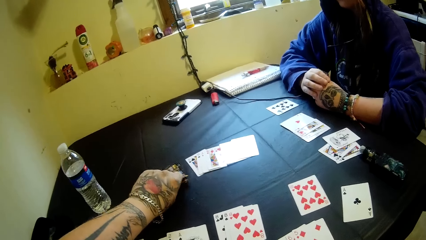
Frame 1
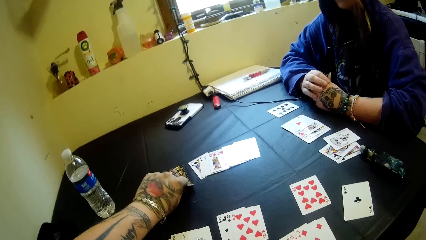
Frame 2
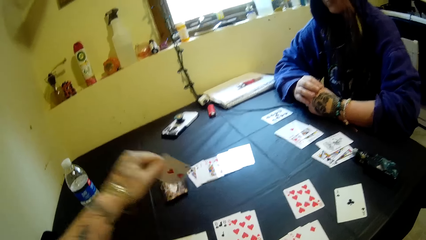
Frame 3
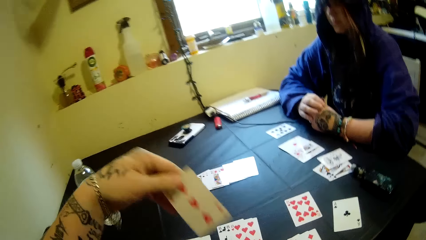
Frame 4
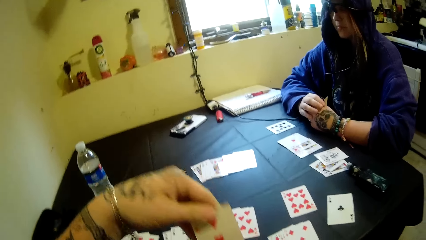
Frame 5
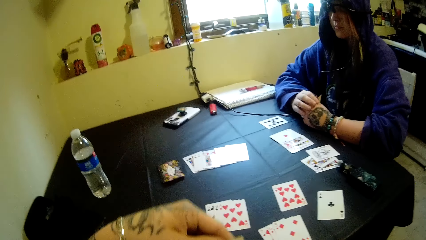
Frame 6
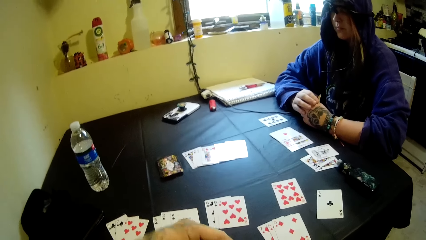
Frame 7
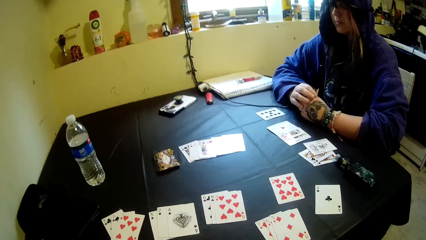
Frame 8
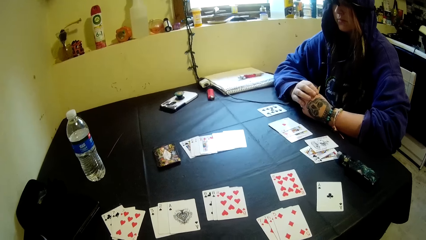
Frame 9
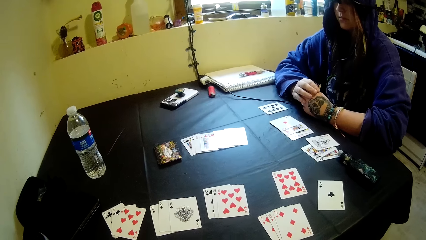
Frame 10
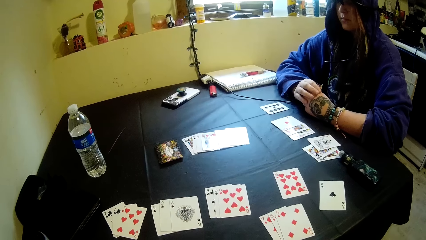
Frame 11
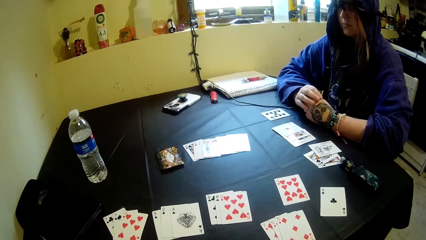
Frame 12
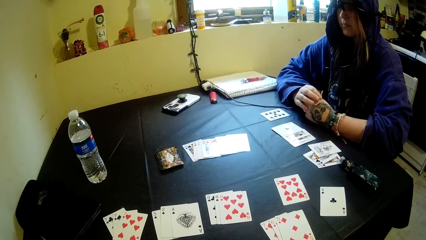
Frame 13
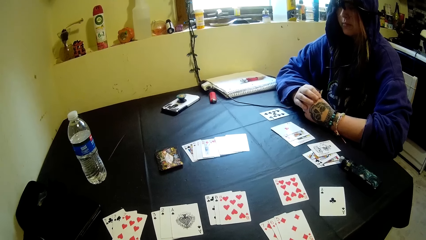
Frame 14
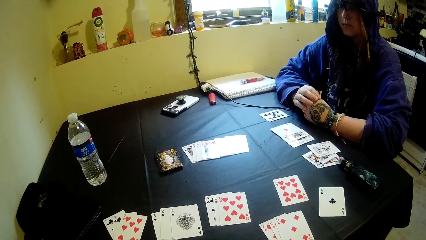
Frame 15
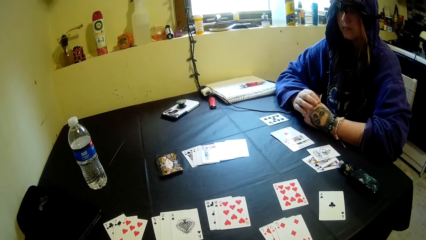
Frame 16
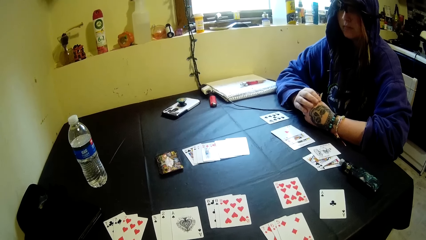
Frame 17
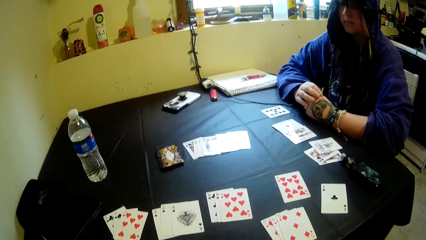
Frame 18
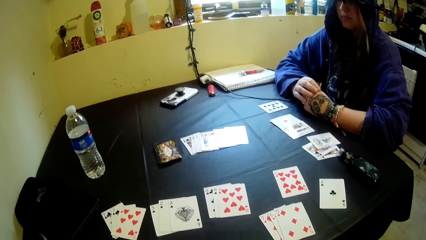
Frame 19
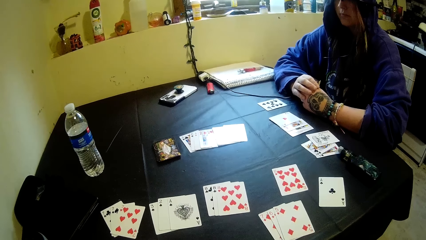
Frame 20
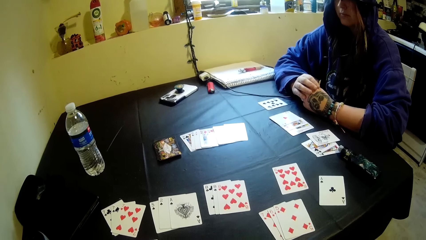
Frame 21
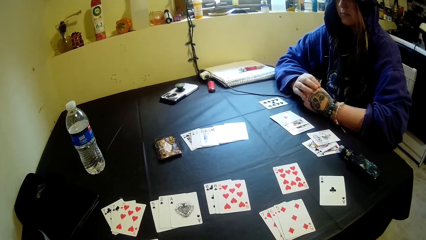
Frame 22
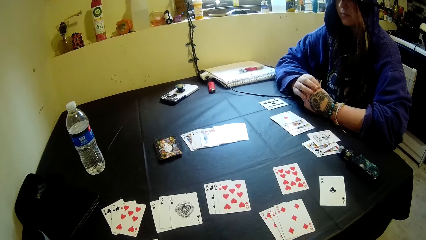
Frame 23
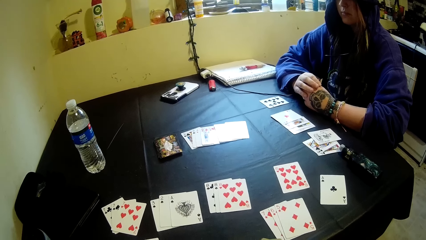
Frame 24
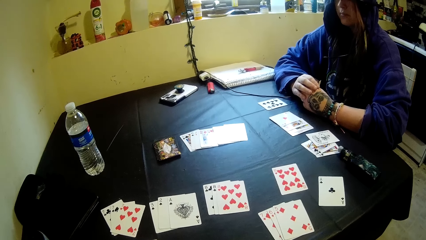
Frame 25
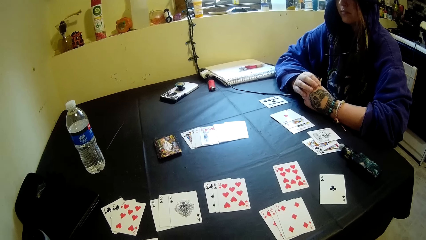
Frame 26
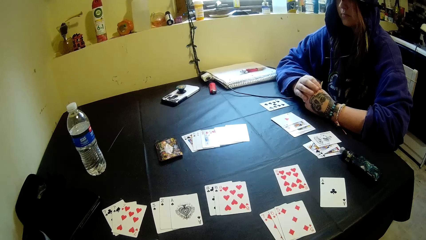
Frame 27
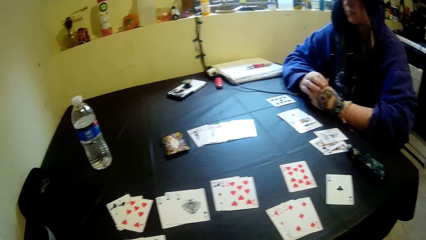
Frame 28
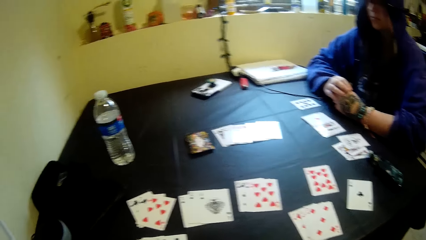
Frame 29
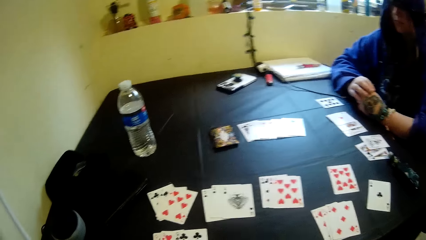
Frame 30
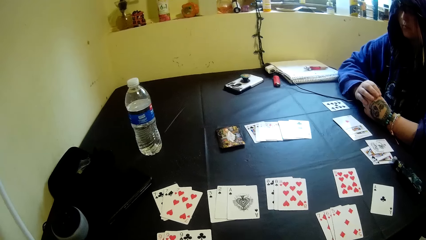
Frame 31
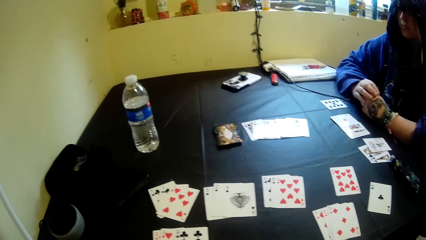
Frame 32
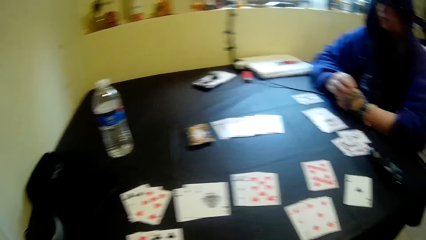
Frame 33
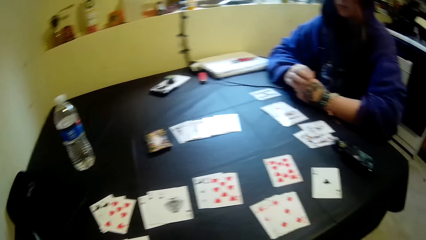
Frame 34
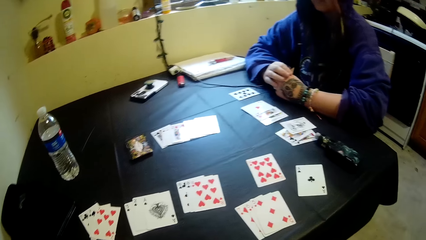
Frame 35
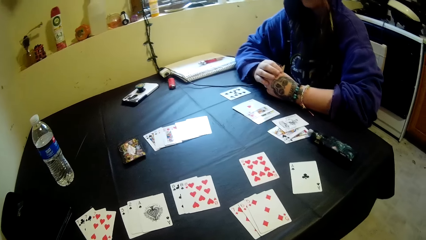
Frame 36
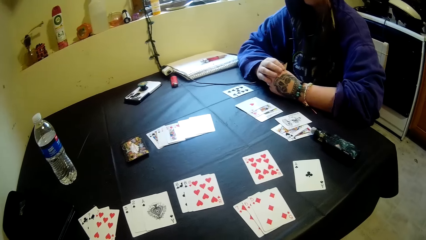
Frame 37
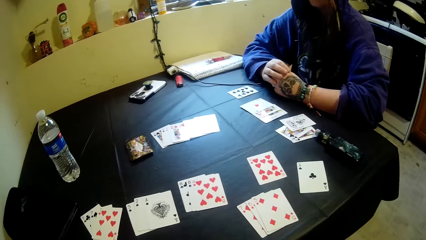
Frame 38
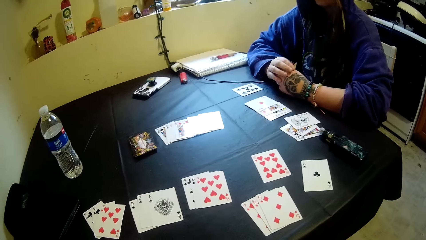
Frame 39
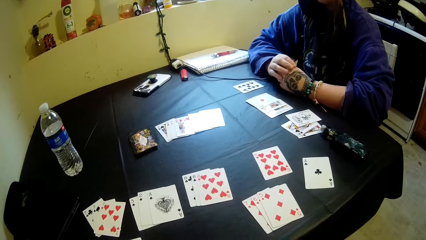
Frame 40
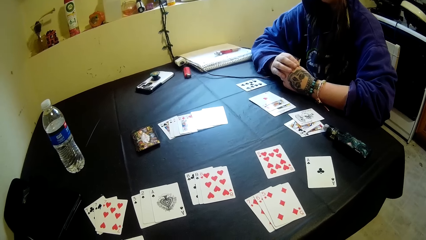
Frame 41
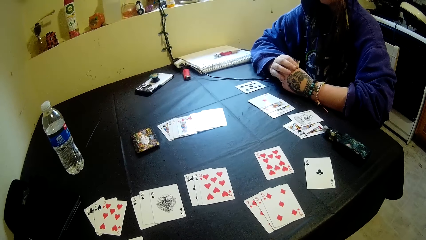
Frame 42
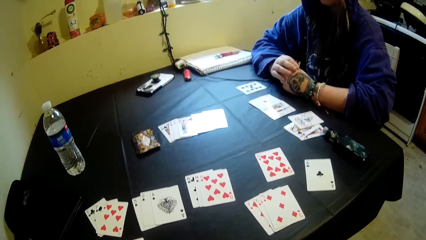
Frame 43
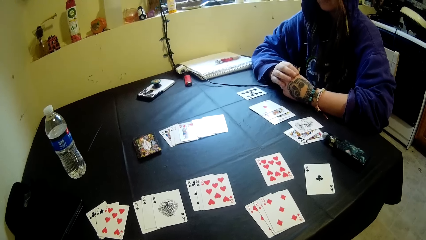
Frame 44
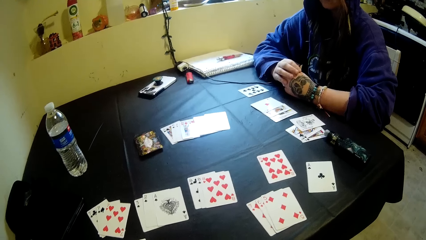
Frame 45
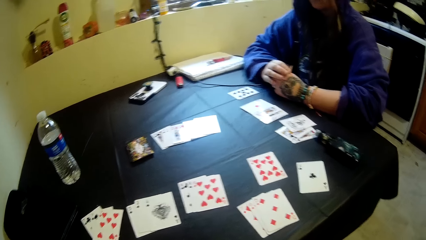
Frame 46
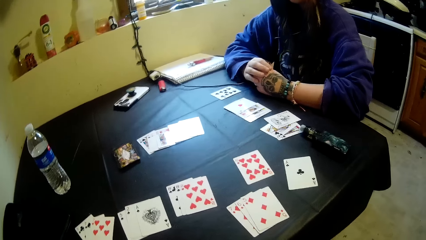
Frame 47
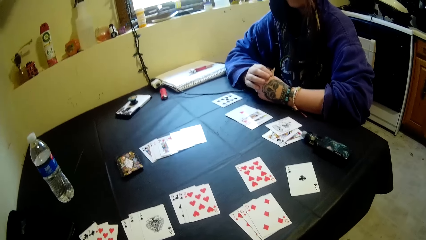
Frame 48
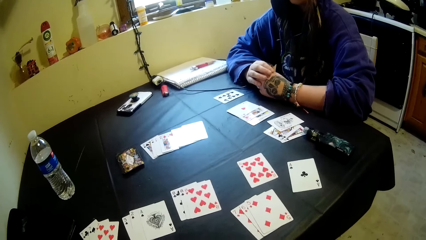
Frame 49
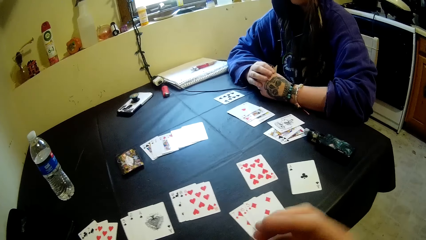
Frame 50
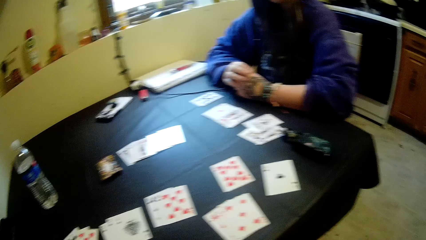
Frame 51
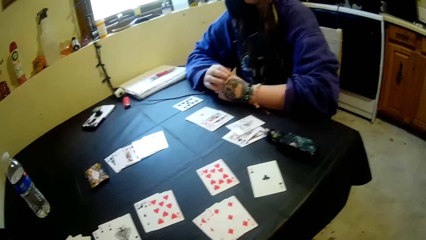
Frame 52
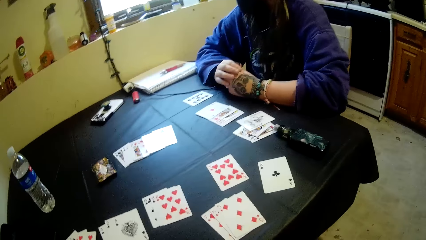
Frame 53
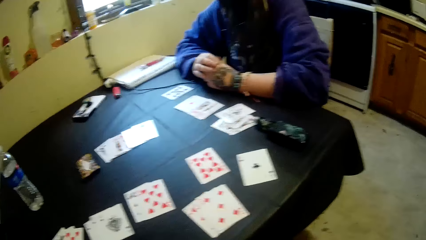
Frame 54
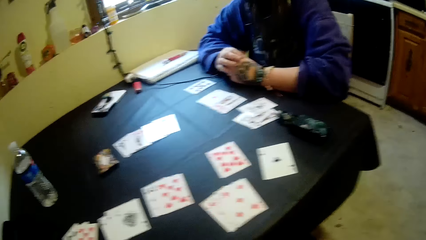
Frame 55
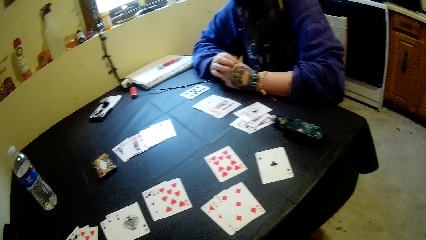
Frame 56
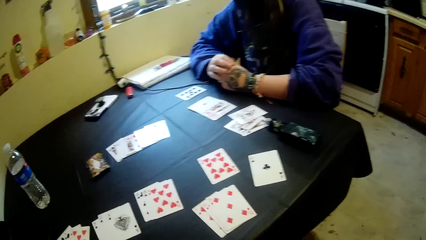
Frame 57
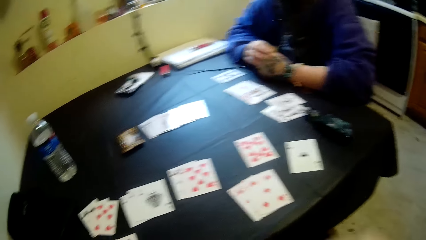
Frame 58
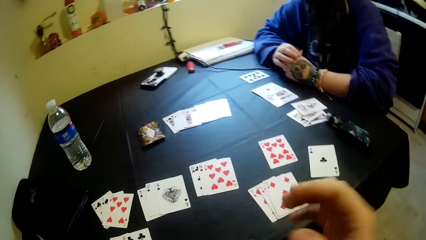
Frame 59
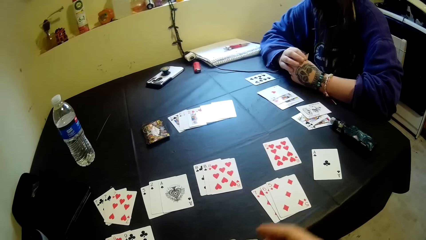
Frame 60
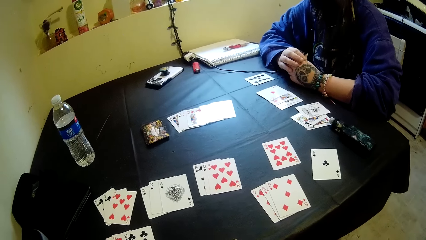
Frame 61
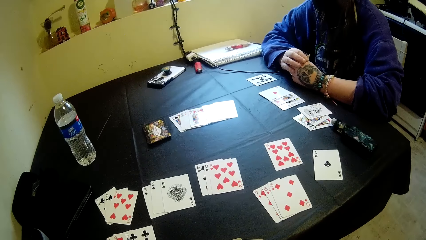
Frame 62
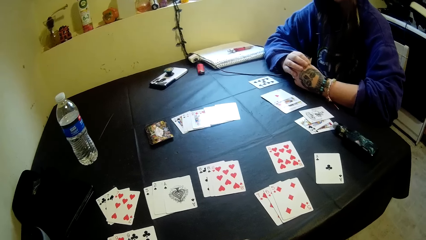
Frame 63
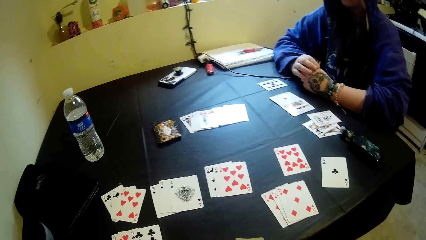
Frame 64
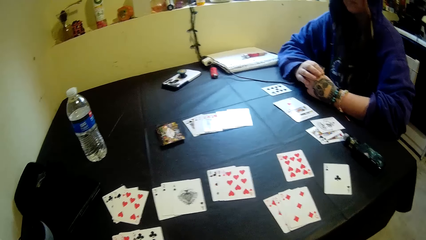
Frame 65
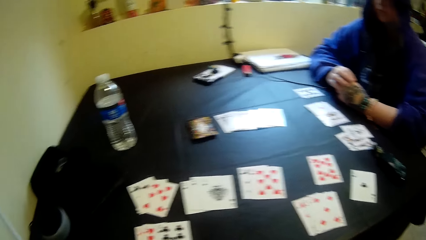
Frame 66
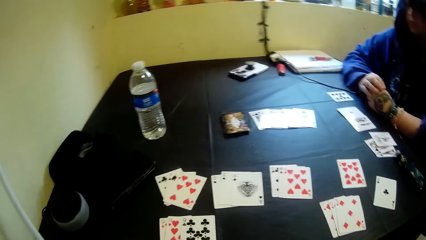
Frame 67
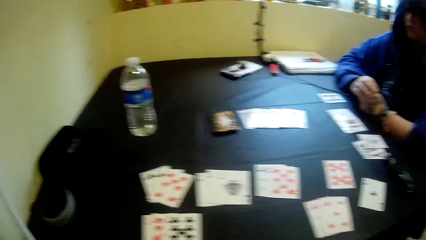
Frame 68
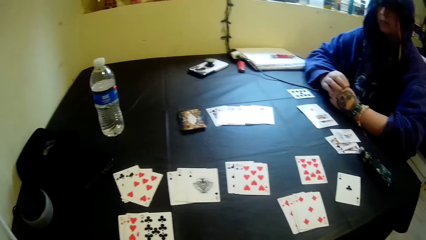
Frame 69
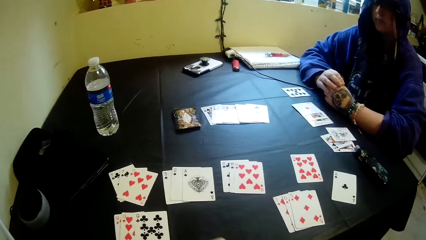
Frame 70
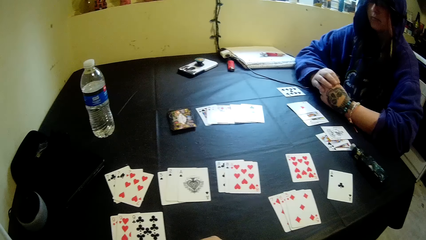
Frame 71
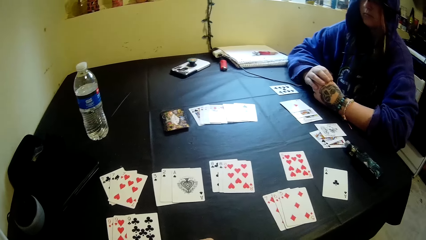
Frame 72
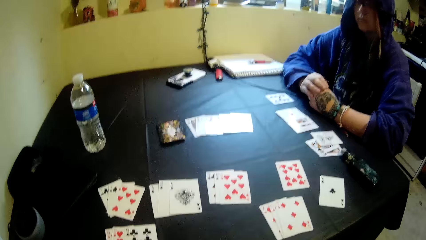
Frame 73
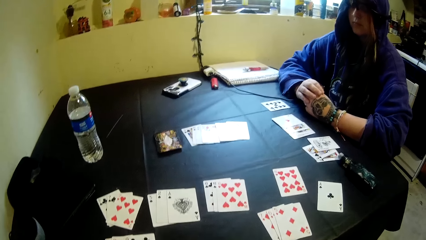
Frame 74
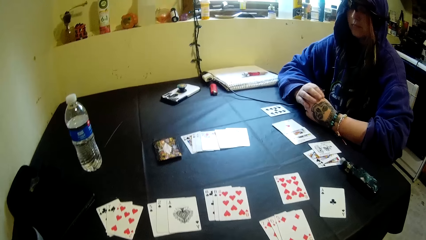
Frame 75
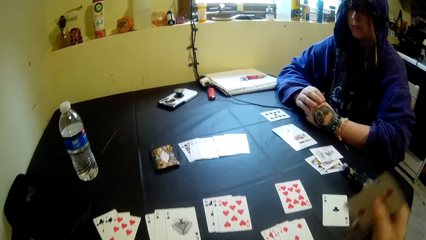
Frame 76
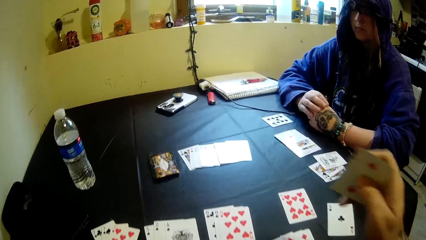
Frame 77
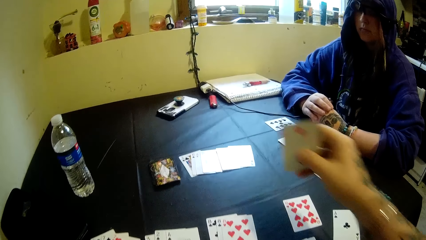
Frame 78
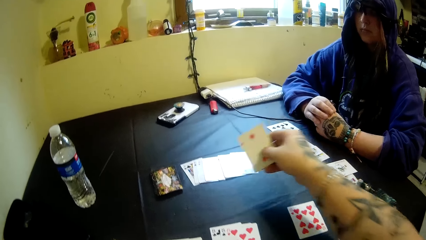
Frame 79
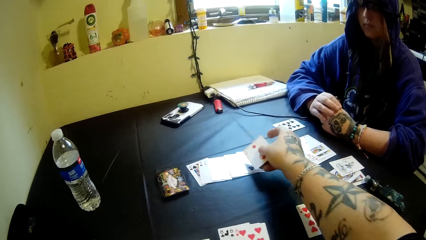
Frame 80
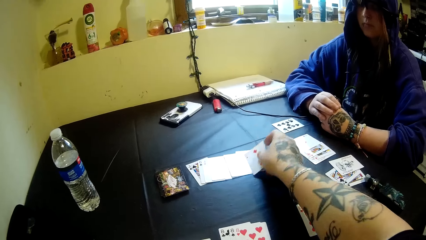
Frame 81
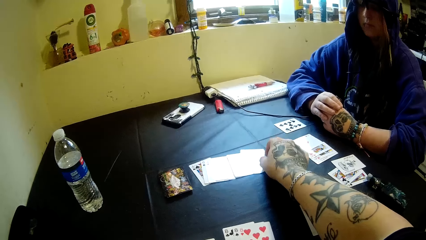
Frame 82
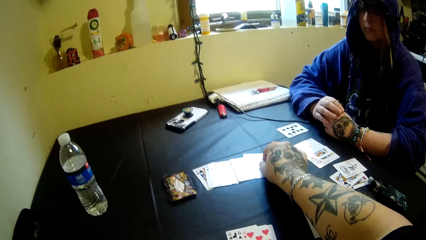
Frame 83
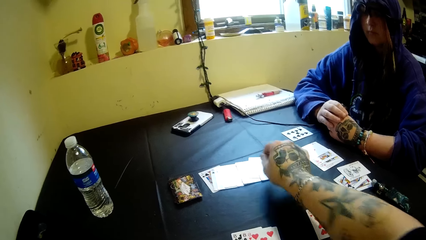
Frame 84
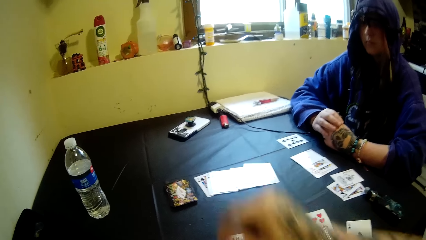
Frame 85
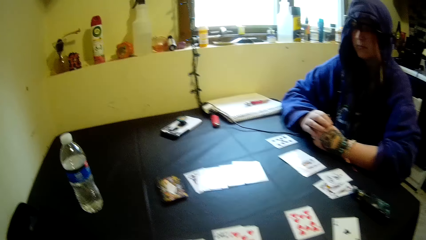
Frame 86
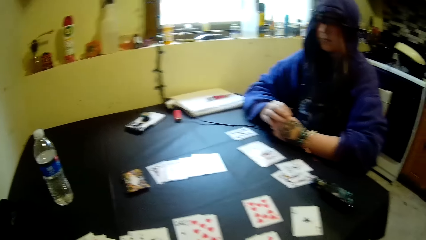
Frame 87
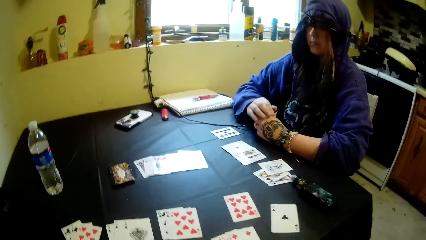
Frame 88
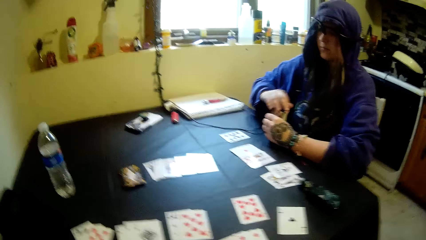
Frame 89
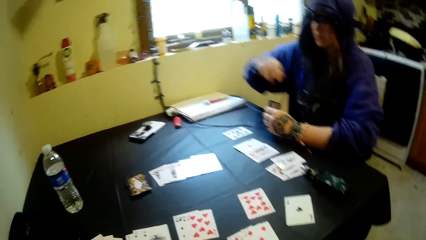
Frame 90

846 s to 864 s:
The camera wearer picks a card from the stack of cards on the table with his left hand. He turns the playing card, puts the playing card on the right hand, and looks at the playing card on the table. He lifts the right hand and looks at the playing card on the table. He lifts the right hand. He places a card in his right hand on the table. He puts the right hand down and looks at the playing card on the table.
